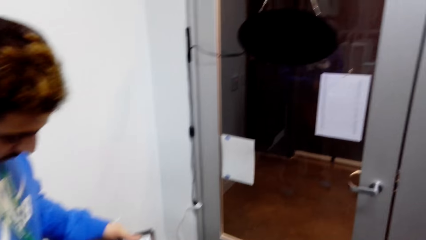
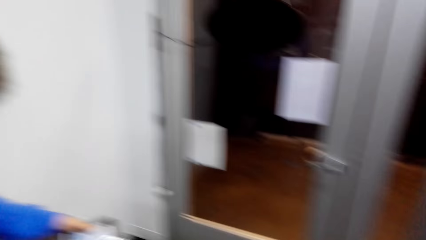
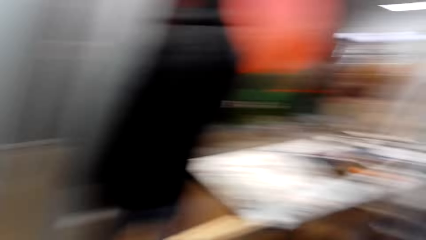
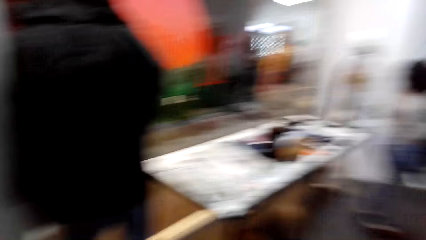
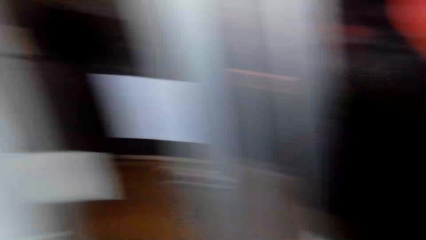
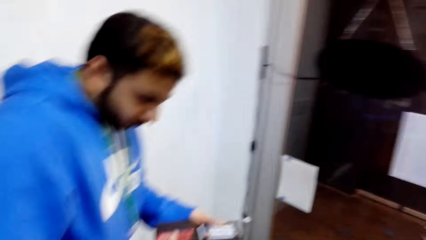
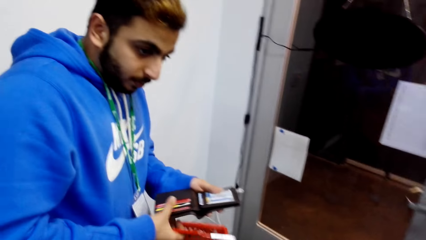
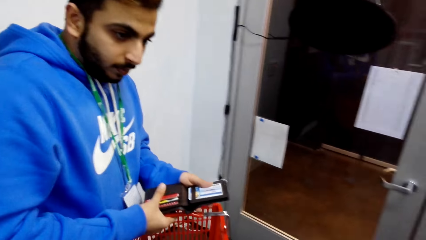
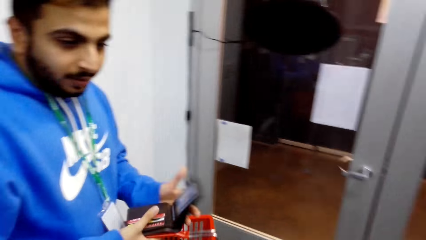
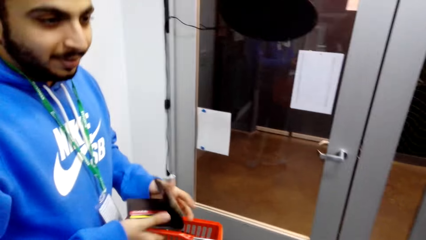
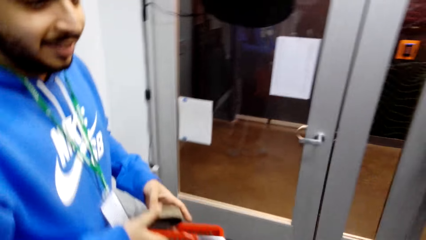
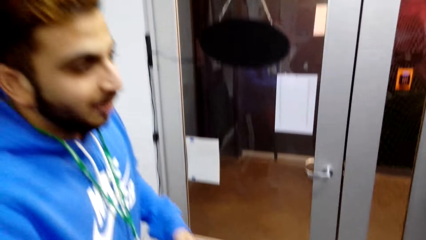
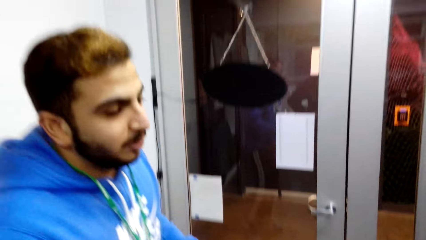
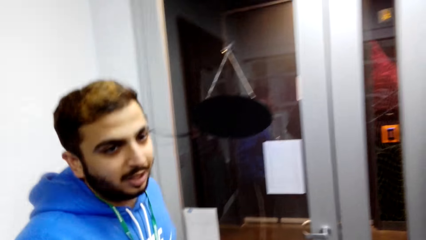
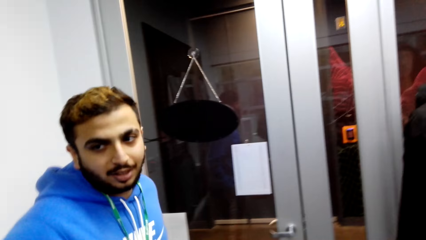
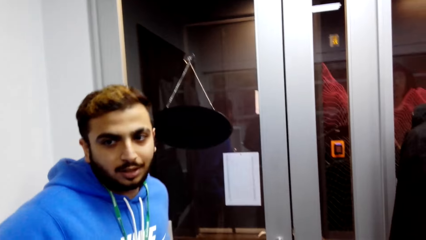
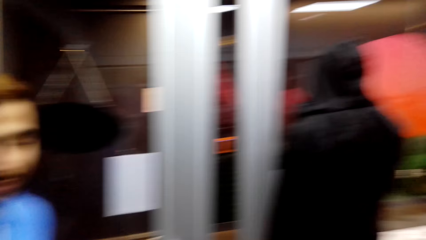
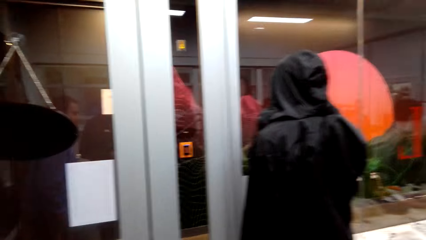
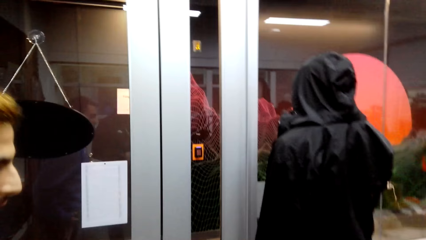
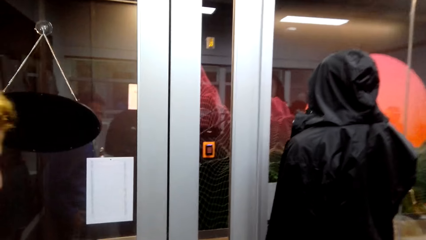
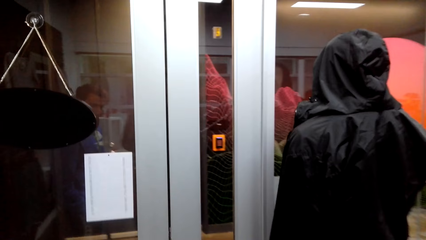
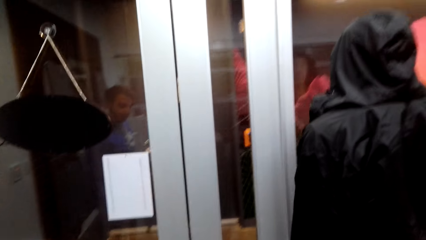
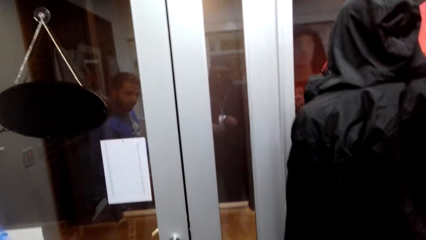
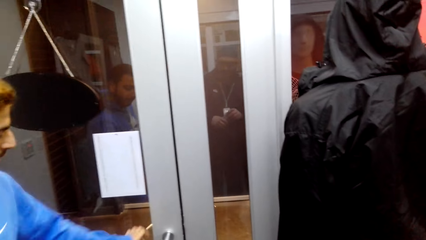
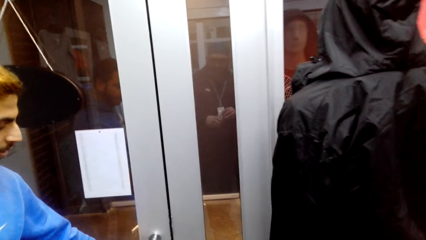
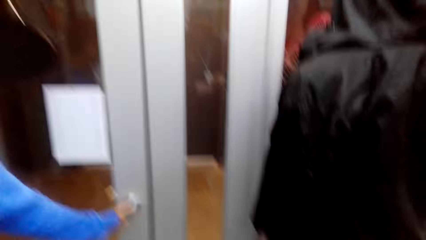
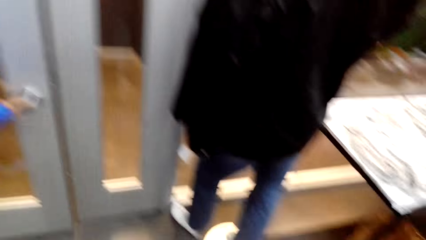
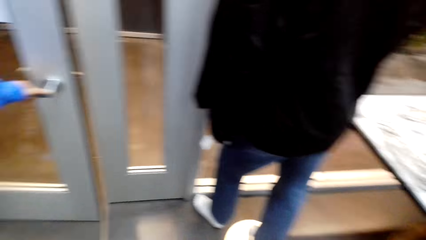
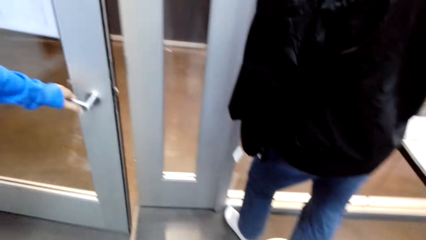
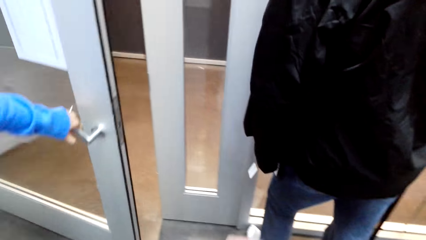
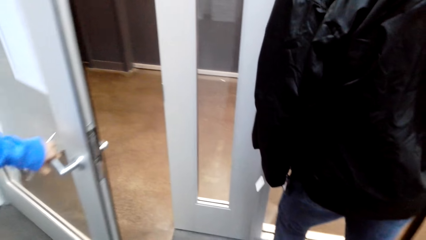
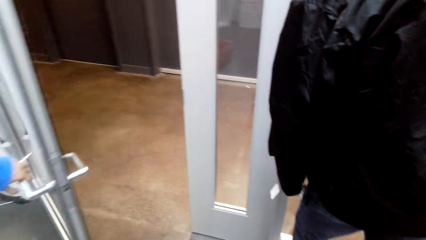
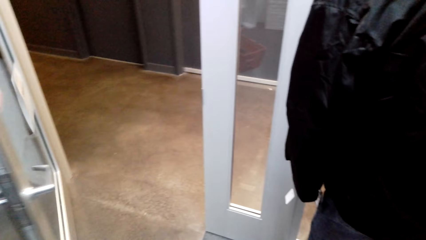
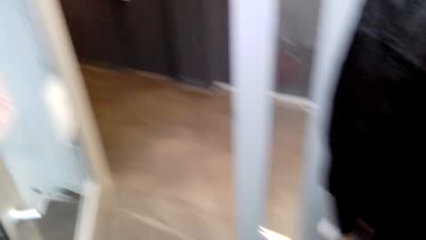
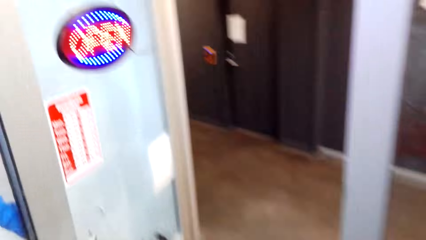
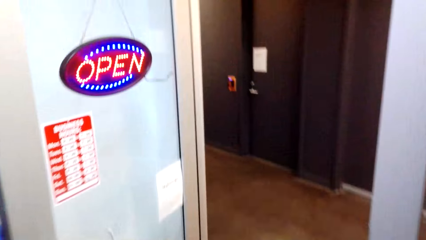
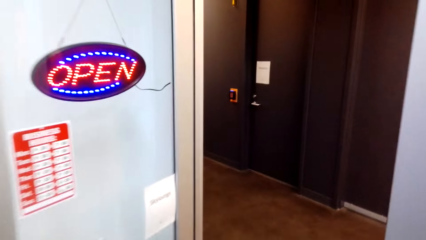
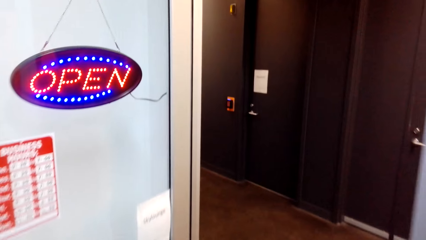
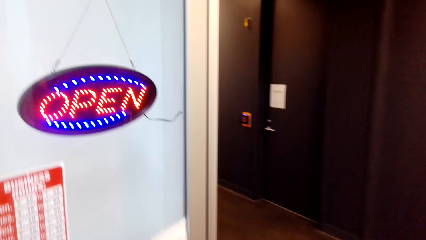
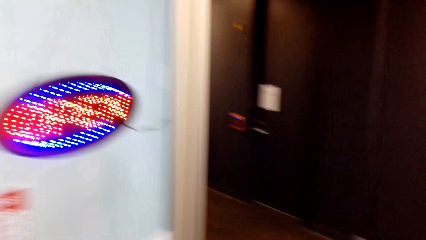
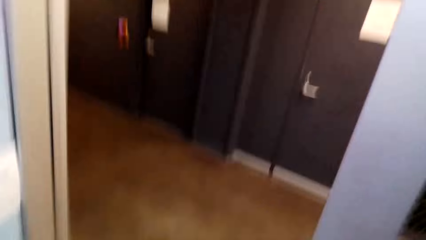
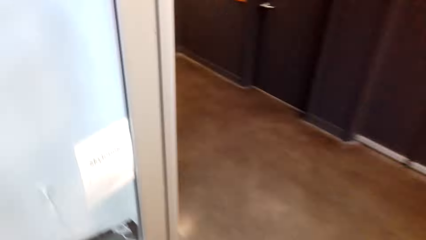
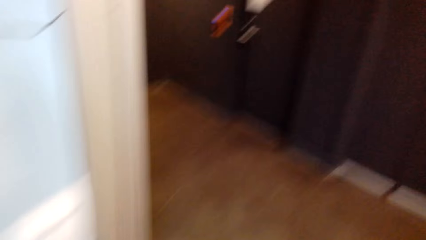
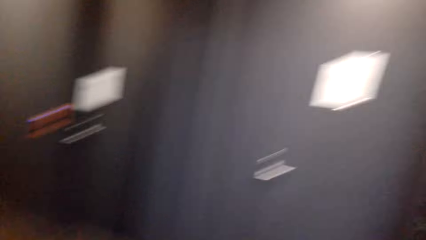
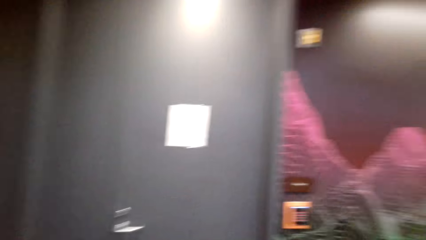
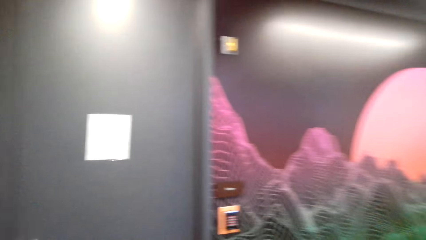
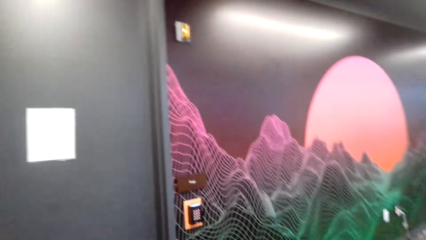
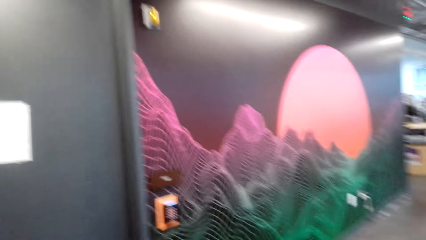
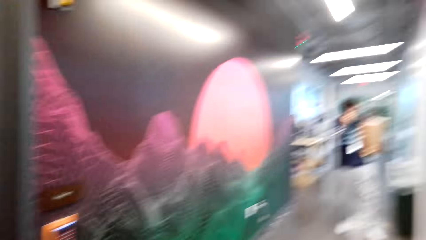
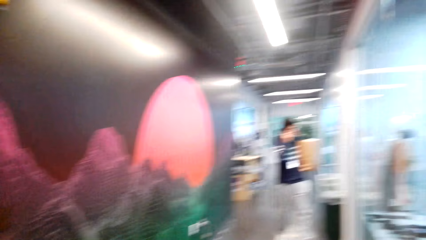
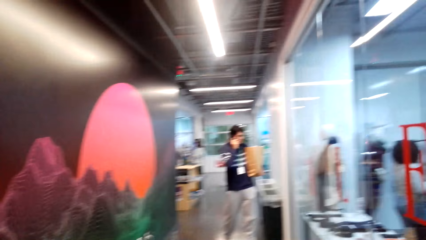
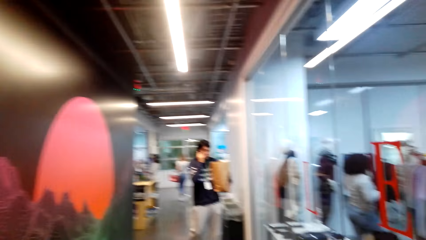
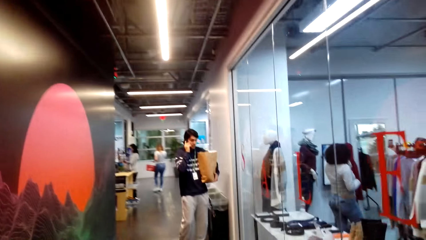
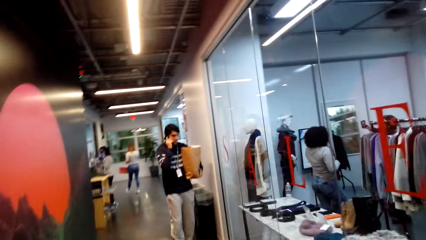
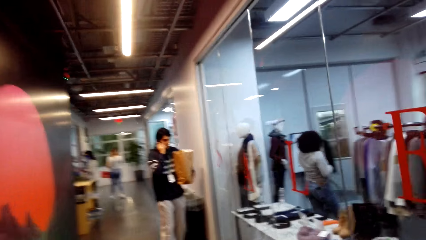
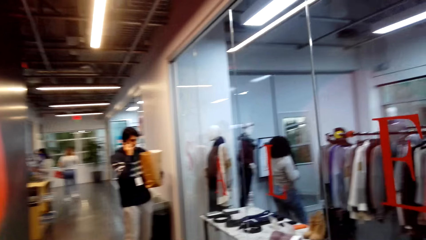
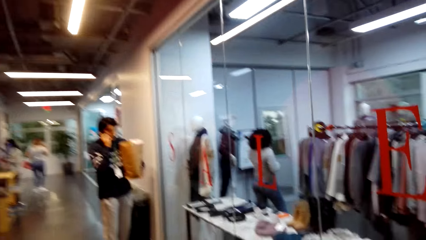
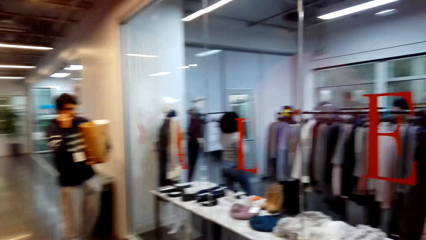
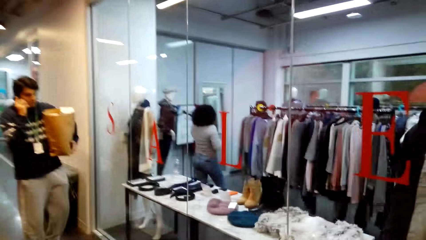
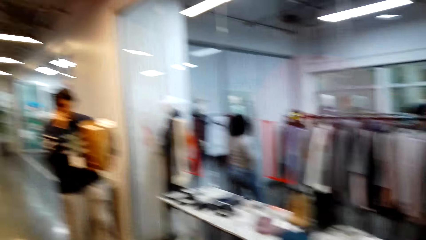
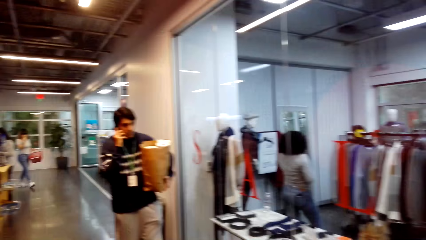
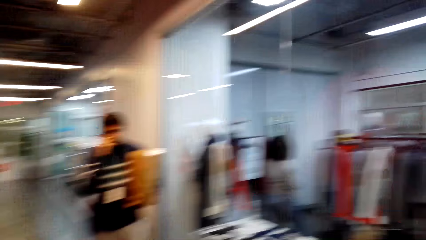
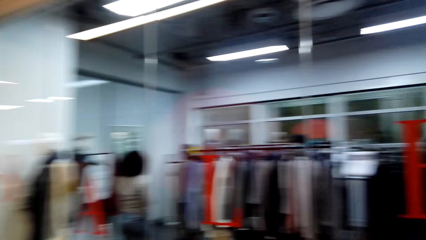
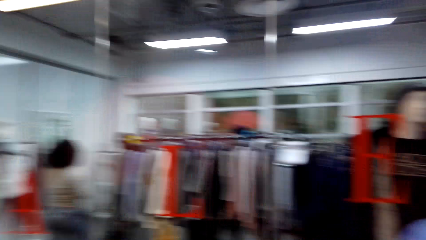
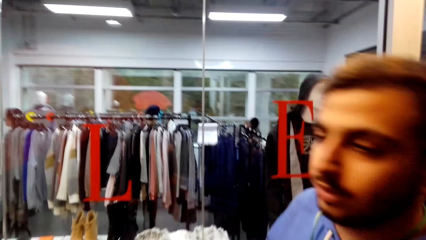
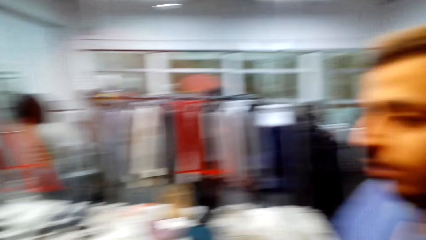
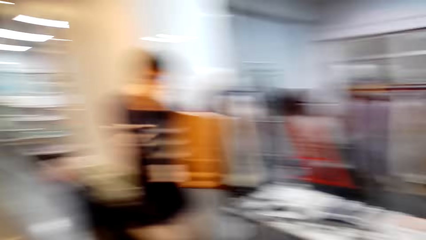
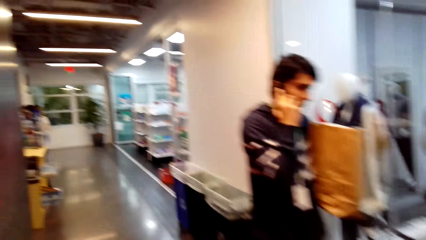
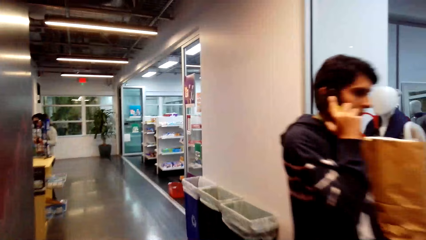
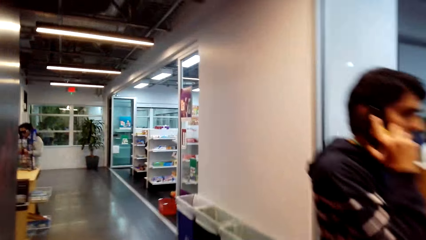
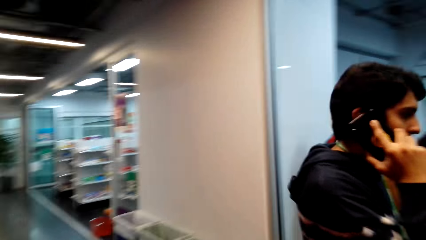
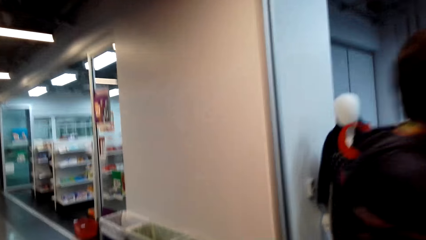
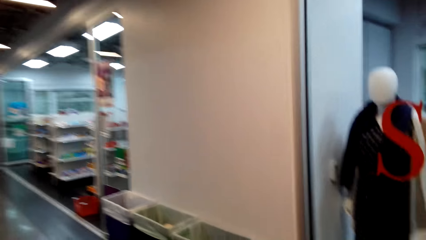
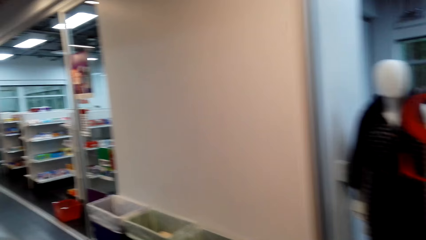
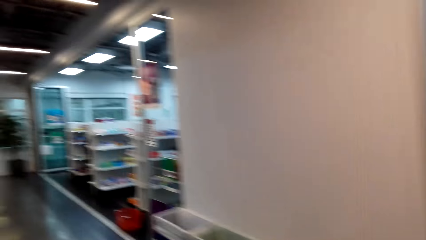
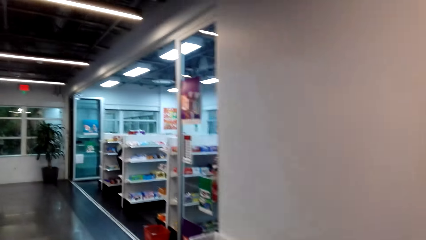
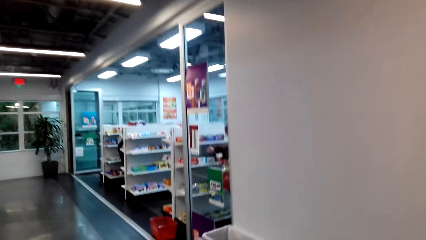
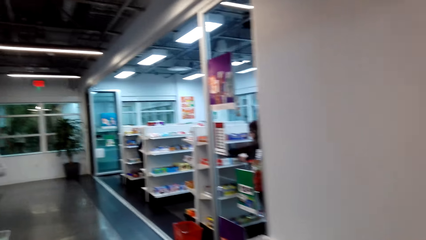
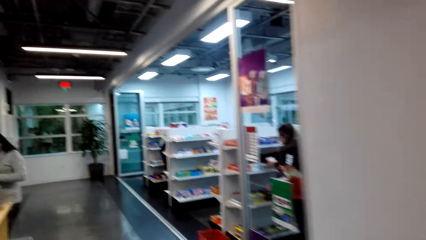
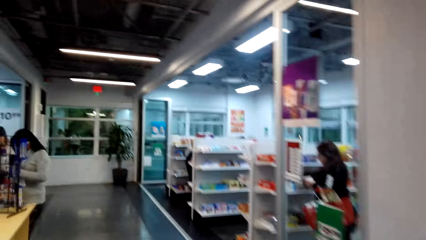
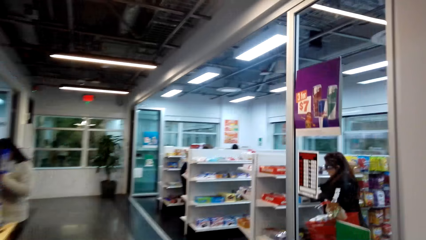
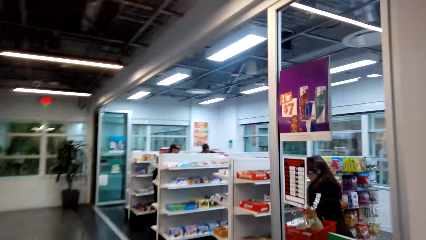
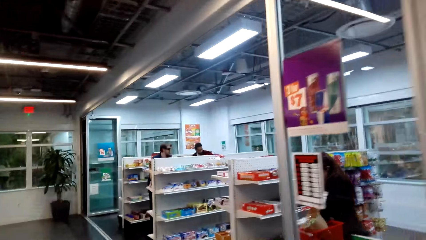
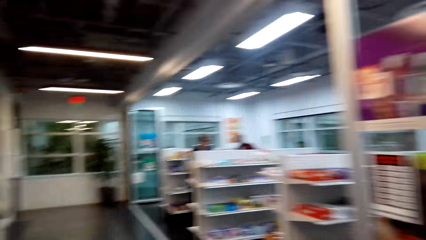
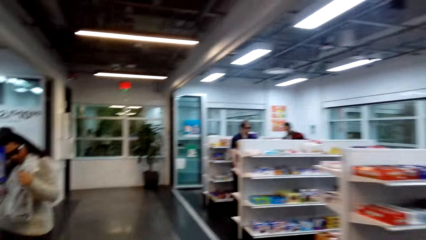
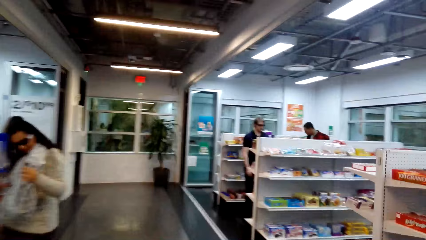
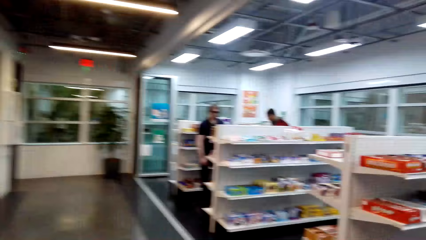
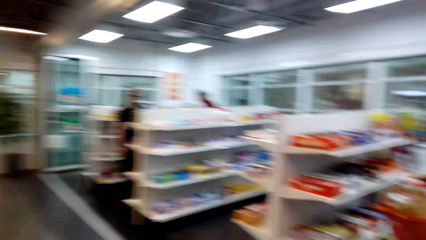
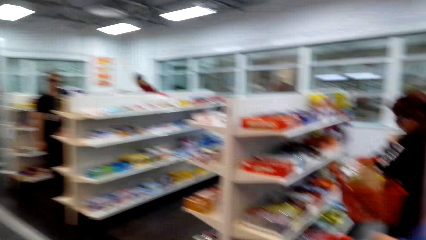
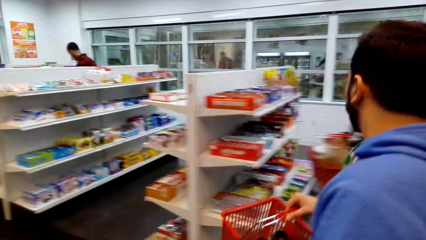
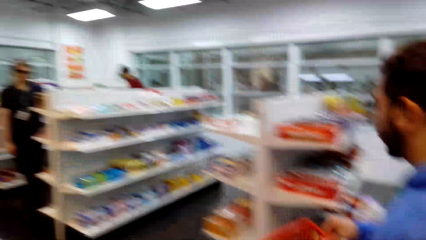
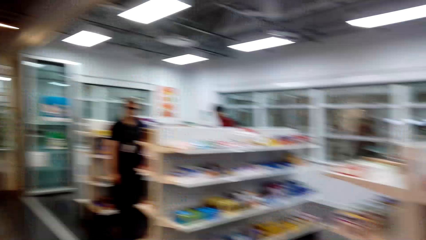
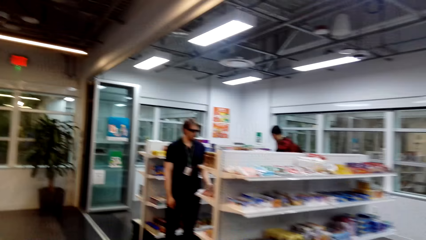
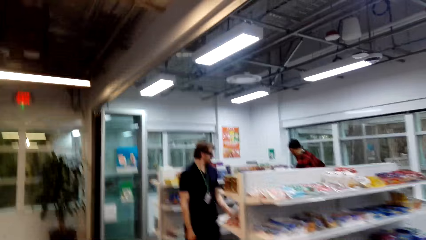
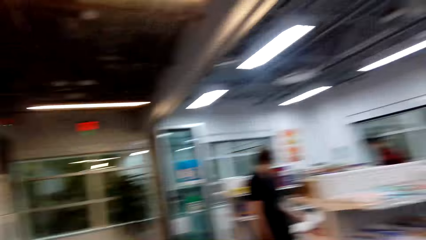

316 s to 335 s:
The camera wearer converses with a man. The man opens the door. The camera wearer walks in the supermarket with the man.
